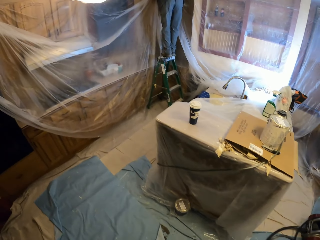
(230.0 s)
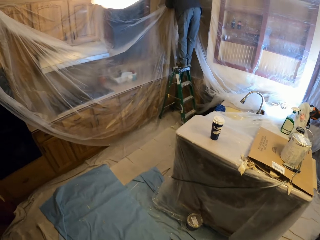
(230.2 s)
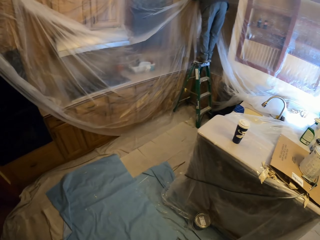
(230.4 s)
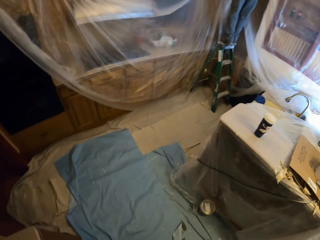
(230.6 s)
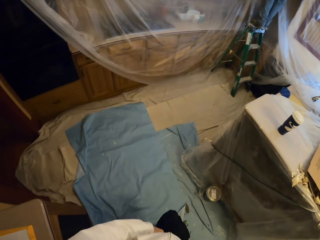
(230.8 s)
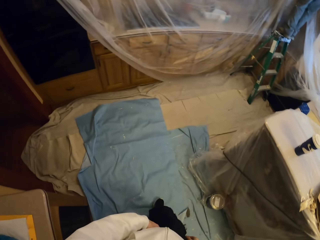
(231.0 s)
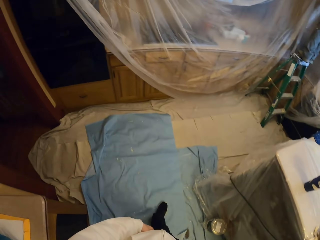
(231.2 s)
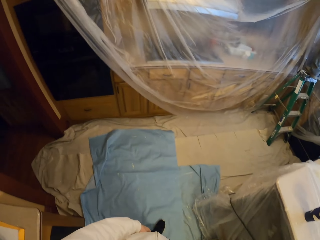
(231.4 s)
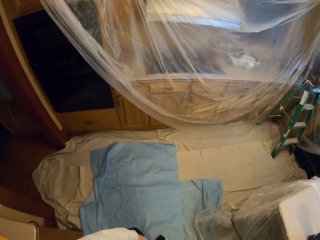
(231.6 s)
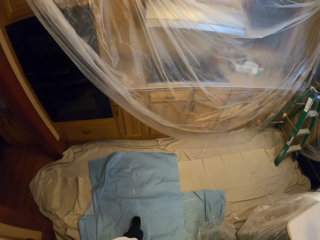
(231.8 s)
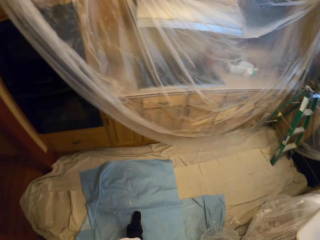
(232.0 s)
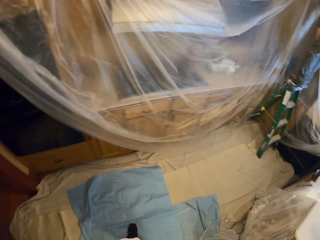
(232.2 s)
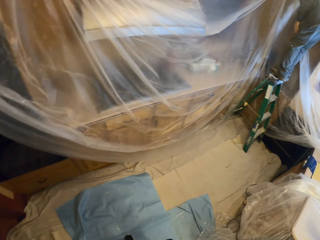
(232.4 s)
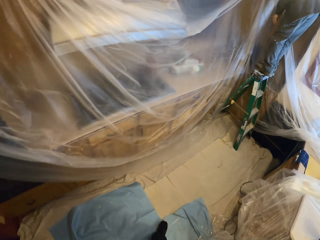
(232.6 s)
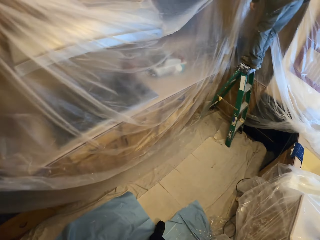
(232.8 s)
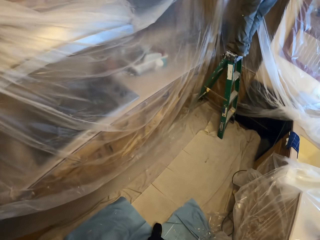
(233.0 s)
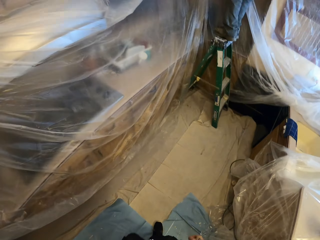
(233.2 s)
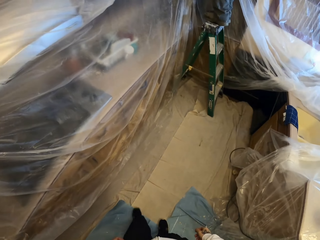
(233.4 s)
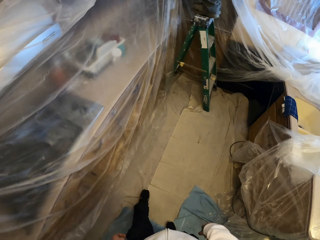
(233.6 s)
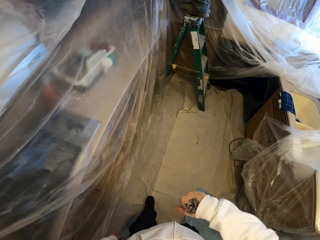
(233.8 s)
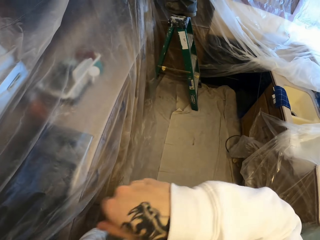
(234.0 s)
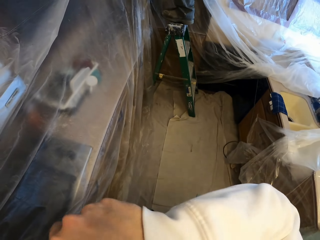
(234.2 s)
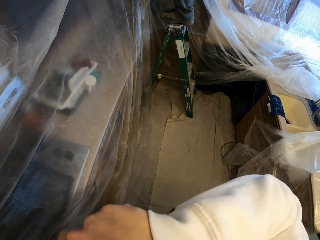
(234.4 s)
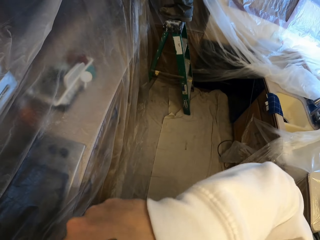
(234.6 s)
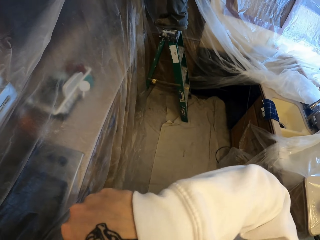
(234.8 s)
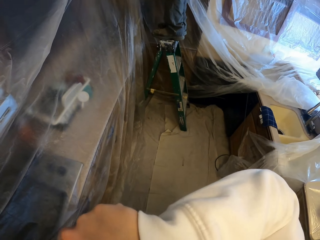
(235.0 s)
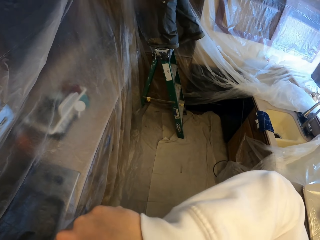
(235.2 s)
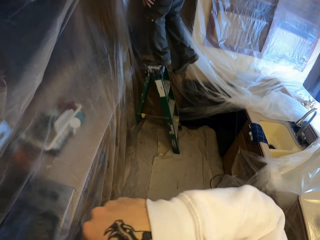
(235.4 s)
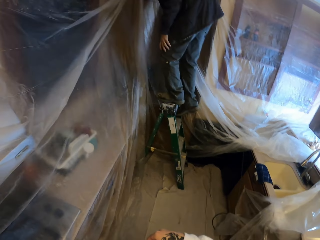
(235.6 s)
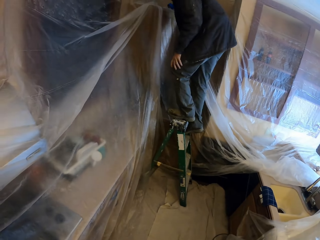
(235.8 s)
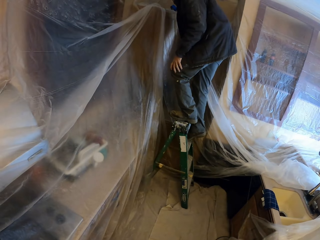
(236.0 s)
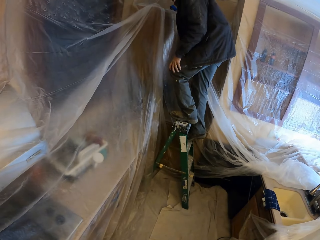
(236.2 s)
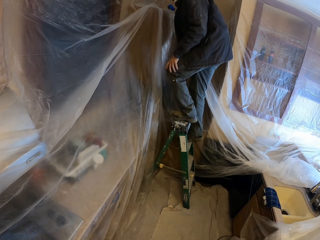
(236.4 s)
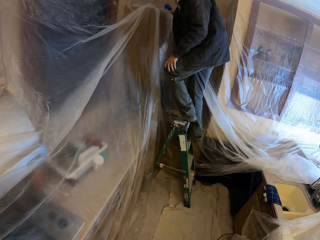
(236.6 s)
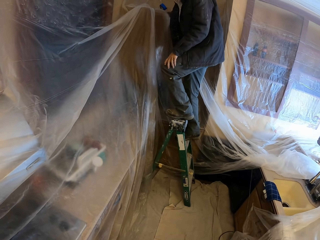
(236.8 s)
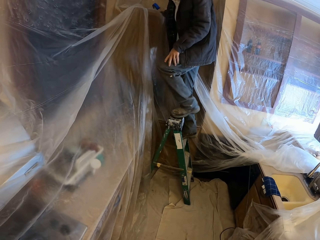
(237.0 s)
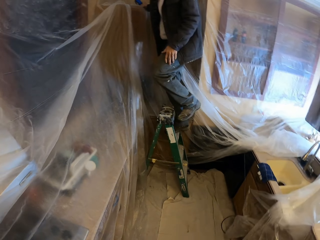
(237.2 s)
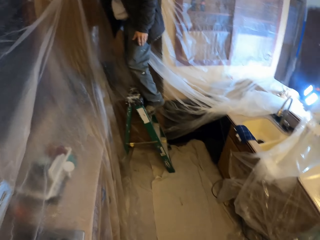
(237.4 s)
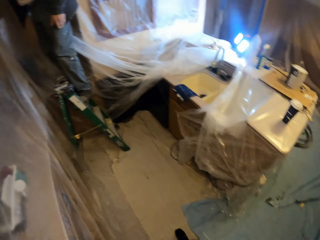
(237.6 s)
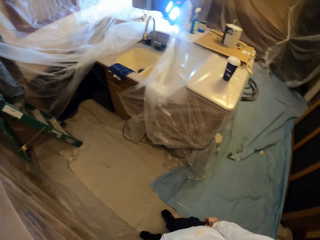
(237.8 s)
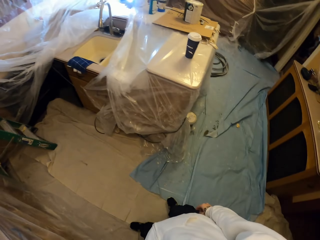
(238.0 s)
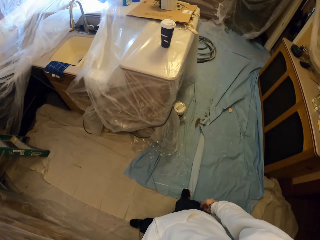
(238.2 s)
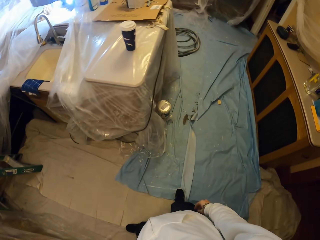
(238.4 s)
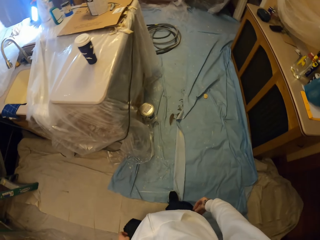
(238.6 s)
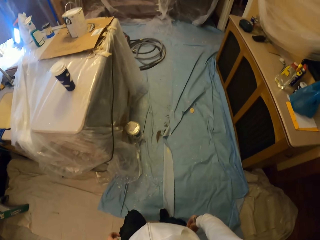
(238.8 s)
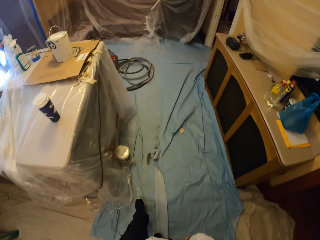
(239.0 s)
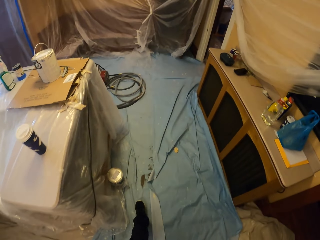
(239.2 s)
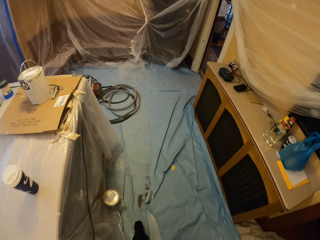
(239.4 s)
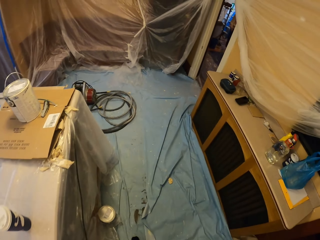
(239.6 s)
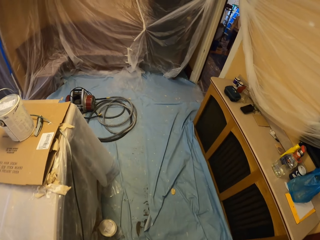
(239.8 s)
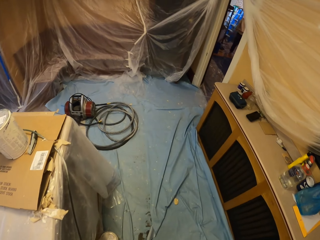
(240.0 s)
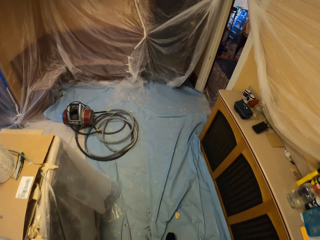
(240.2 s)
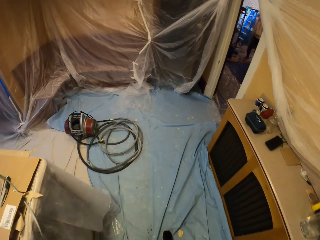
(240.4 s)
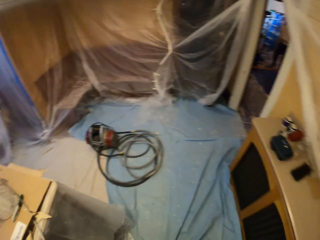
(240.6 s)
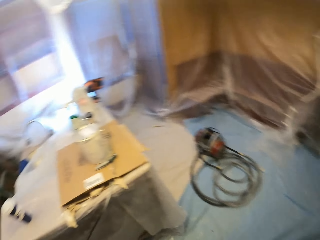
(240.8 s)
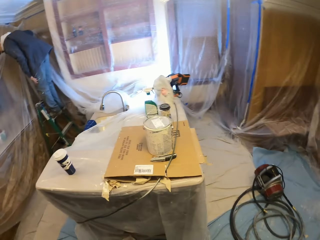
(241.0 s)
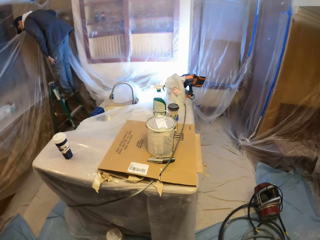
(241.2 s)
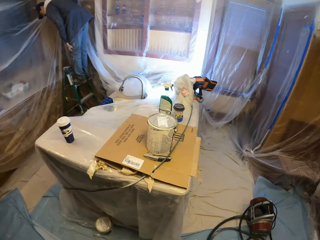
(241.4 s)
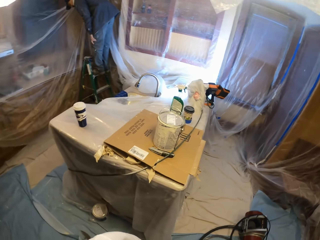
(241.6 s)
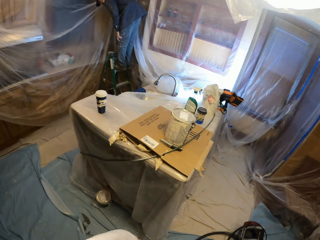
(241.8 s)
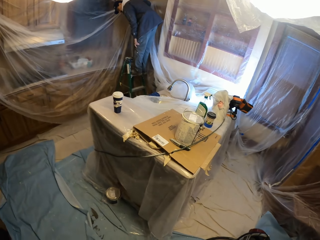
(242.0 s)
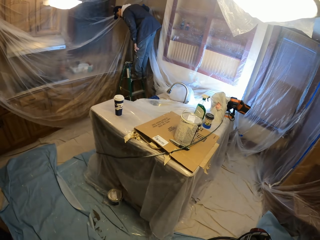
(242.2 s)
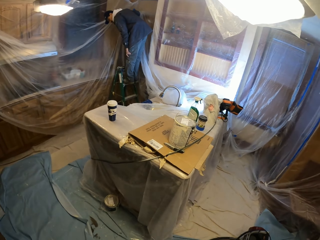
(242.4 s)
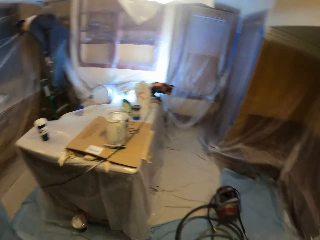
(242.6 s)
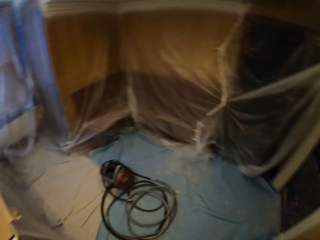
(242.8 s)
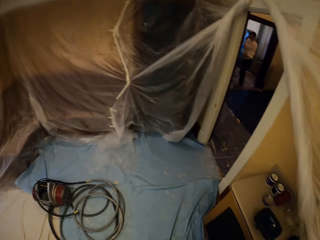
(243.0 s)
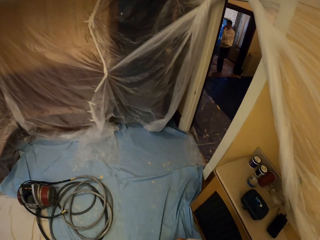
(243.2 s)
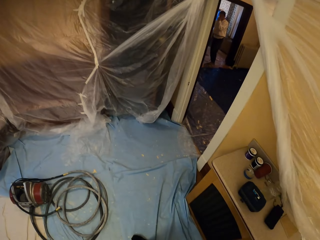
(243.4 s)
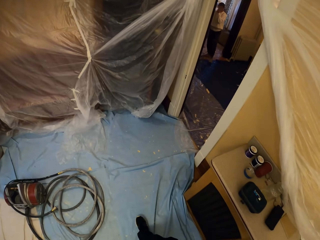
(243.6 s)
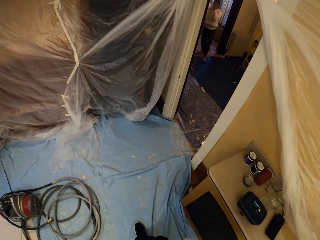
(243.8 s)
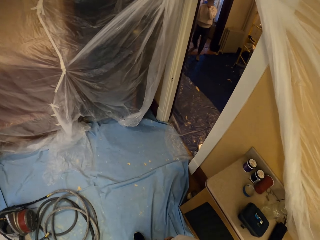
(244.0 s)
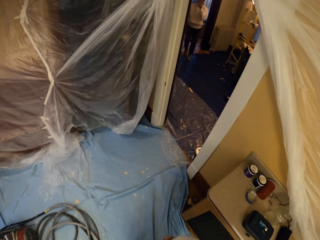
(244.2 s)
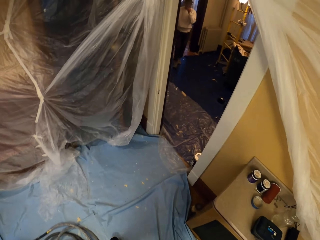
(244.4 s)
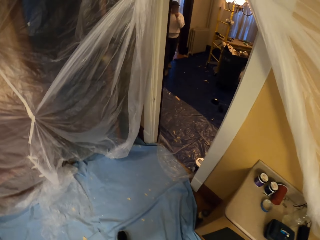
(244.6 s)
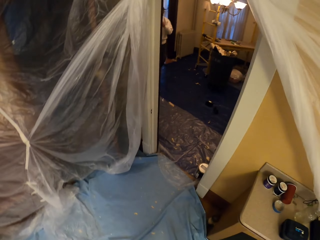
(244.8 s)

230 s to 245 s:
The camera wearer walks around the apartment. He looks around. He wipes the face with his arm. He stares at a man. The man moves down the ladder. The camera wearer looks around the apartment. He walks around the apartment. He looks around the apartment.

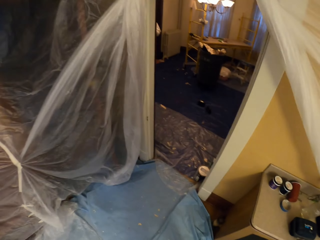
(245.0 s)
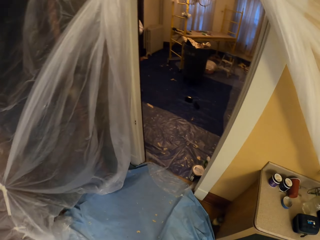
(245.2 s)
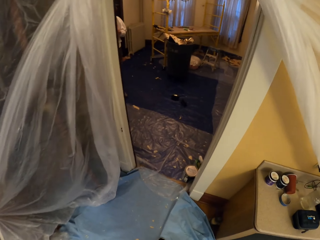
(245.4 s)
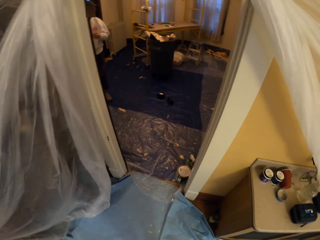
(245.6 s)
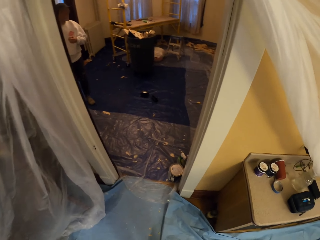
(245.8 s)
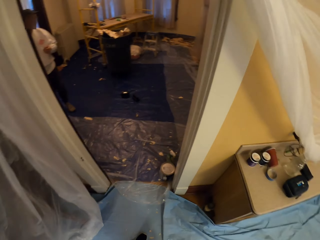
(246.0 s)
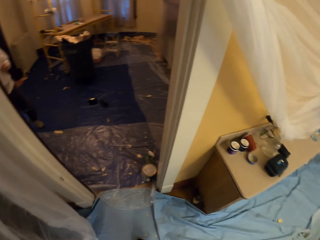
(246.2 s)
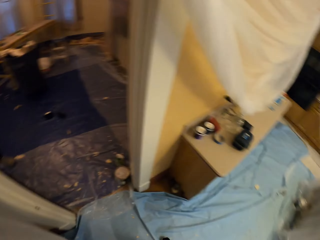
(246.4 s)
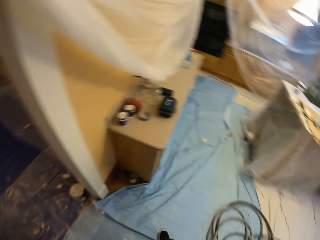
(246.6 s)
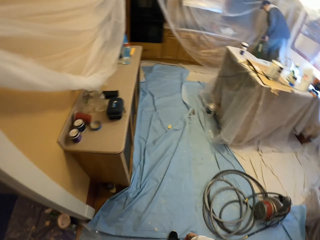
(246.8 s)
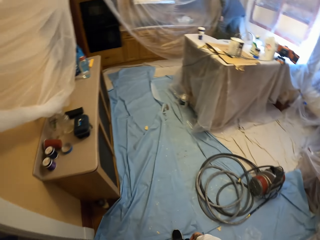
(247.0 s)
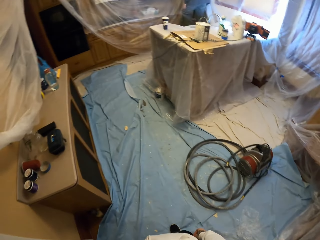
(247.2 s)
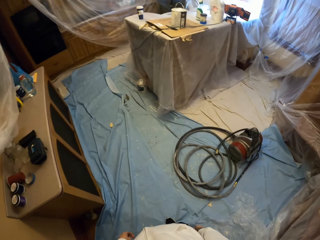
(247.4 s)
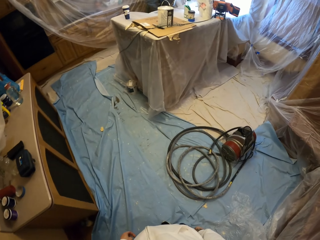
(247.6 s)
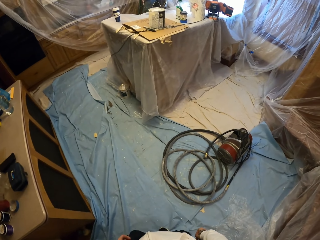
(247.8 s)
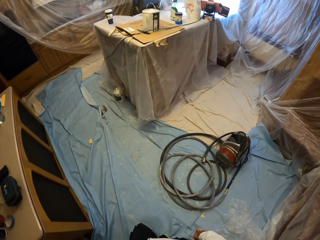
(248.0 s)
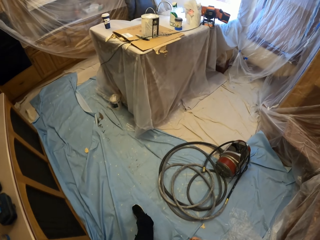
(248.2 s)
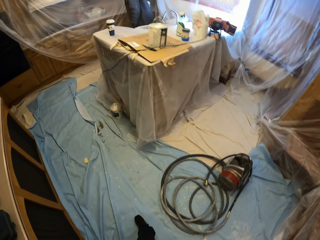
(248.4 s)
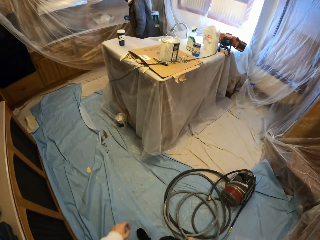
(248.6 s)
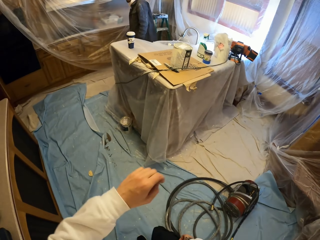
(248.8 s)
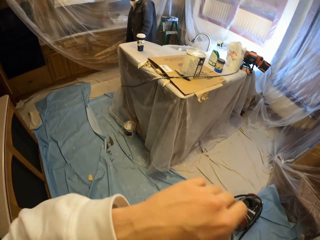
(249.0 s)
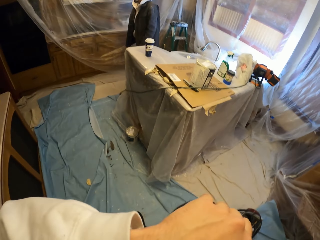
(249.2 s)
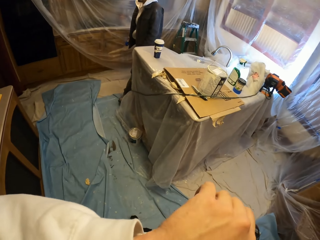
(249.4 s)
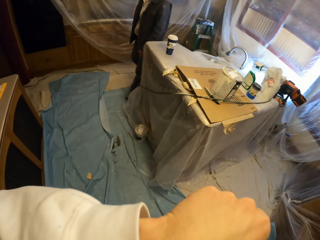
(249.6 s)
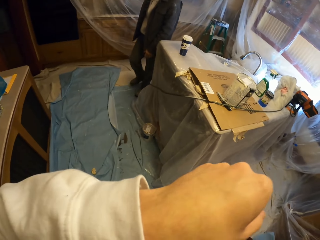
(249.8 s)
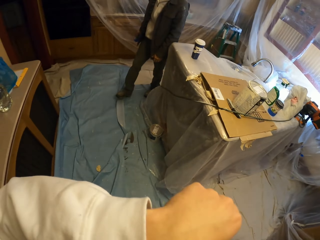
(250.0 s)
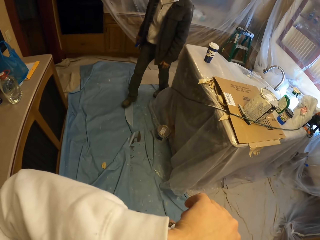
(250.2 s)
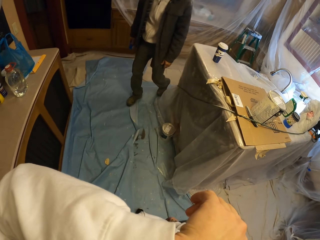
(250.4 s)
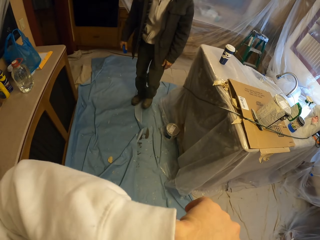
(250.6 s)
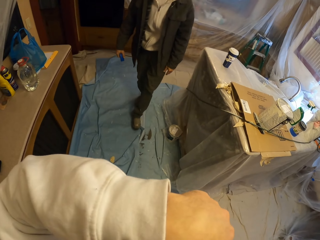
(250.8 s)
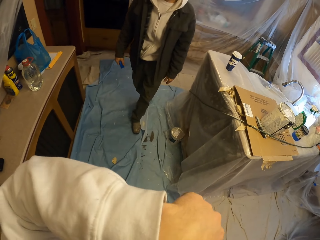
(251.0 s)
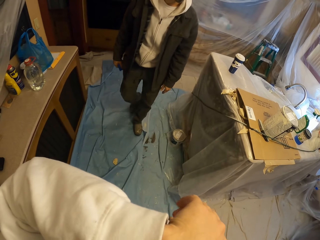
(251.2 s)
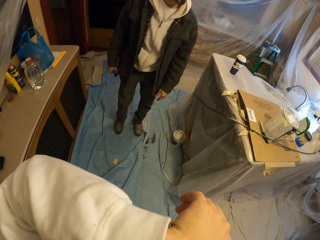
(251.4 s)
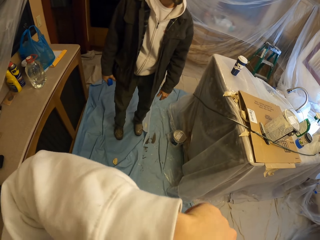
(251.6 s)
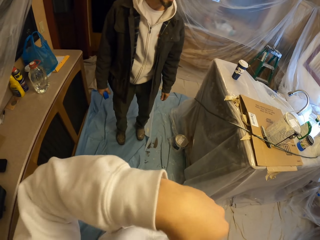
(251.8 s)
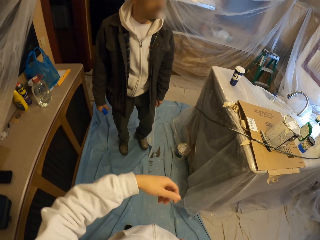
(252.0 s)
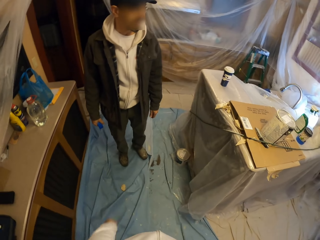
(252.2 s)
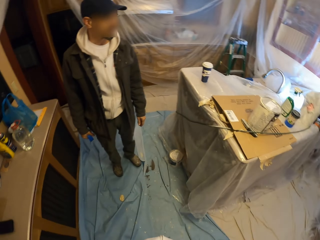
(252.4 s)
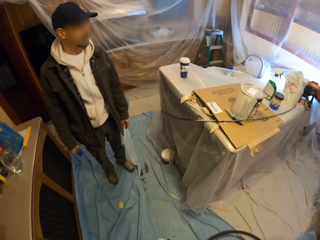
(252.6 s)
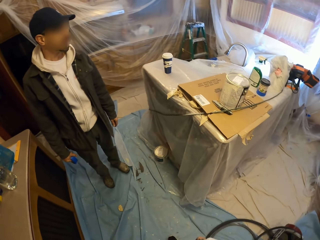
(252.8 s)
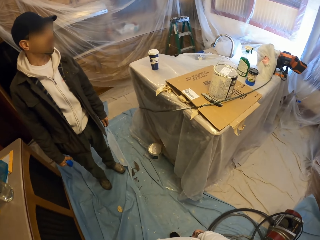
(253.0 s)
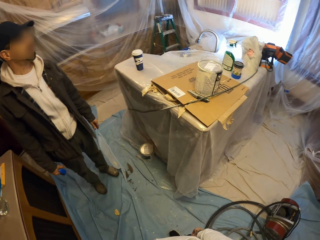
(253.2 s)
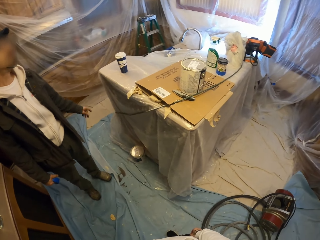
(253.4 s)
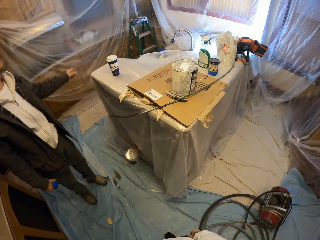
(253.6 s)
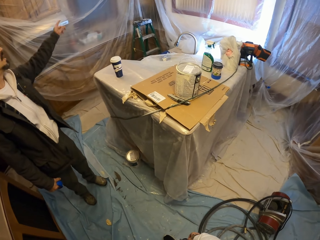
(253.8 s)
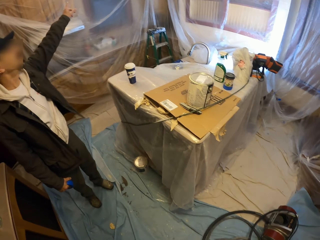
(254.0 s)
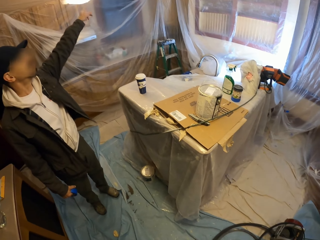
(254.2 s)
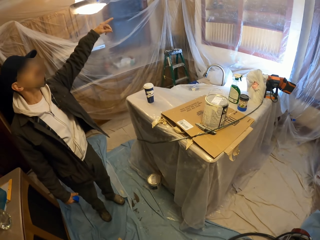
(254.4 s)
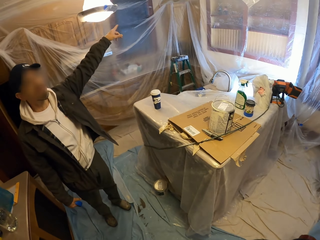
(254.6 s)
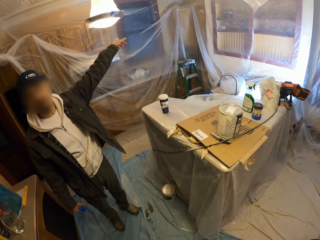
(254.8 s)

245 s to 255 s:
The camera wearer wipes the face with his arm. A man walks around the apartment. The camera wearer looks around. He stares at the man.
